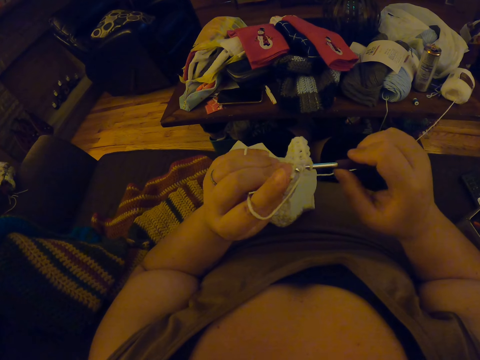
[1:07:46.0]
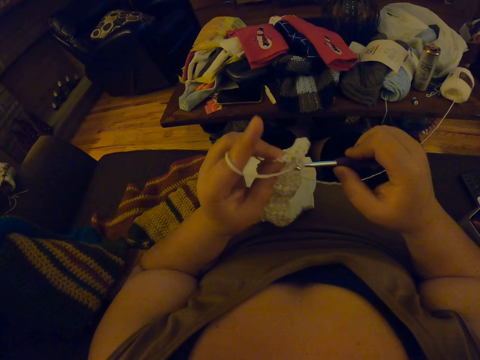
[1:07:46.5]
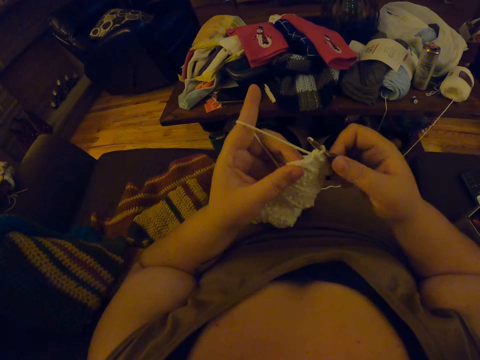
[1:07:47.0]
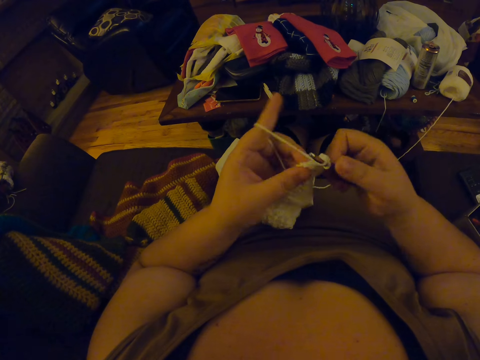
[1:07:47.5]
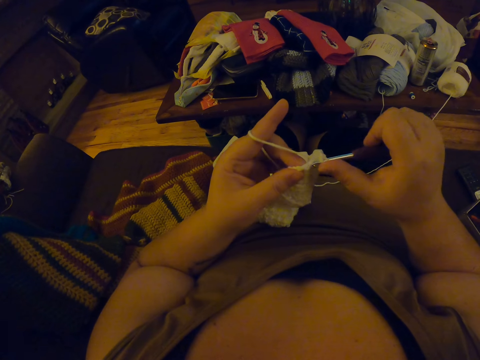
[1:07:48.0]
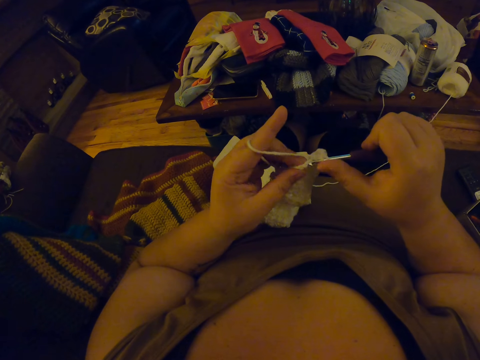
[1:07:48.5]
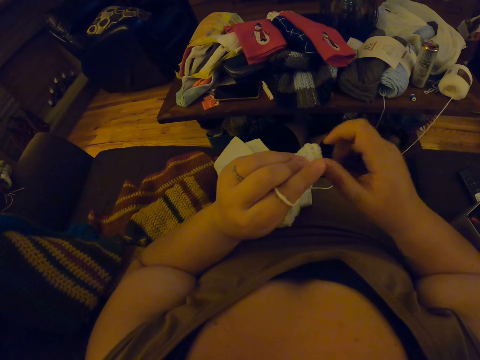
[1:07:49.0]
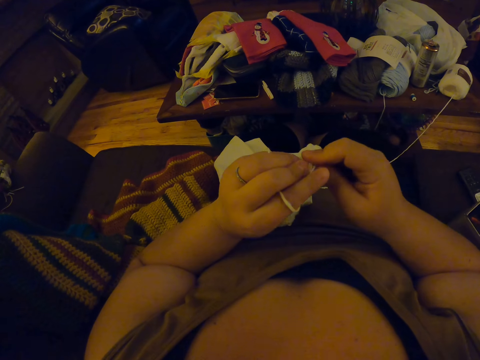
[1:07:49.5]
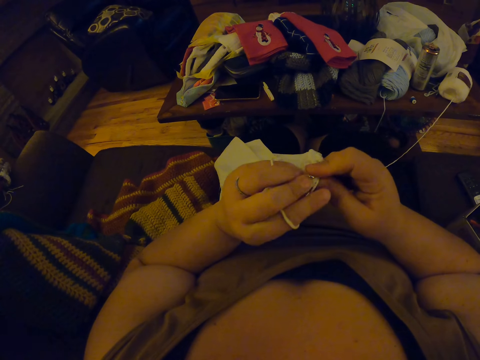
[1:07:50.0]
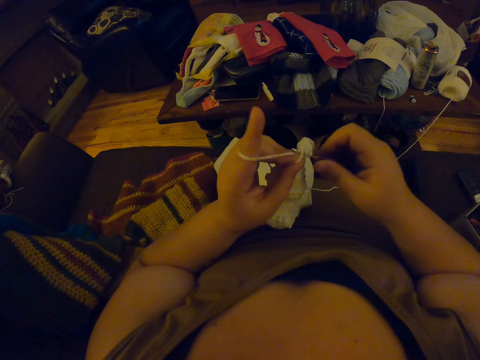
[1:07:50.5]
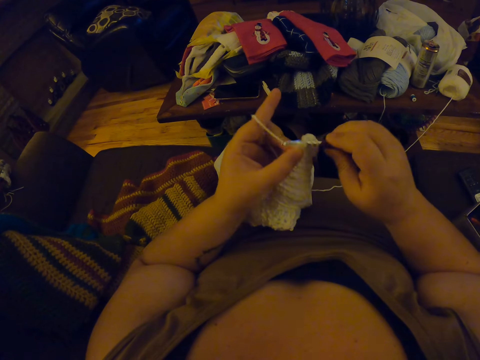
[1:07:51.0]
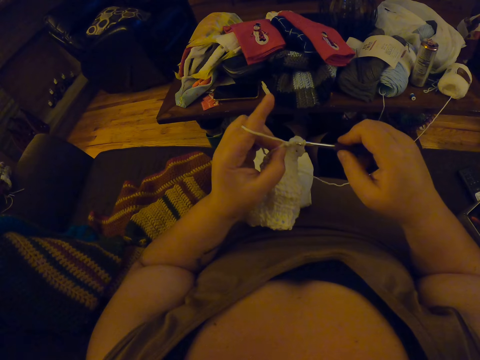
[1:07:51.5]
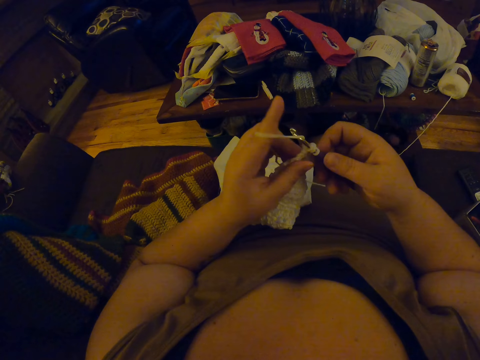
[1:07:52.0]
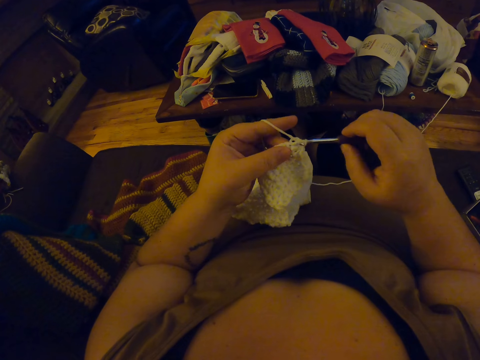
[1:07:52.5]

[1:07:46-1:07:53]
The camera wearer continues crocheting.

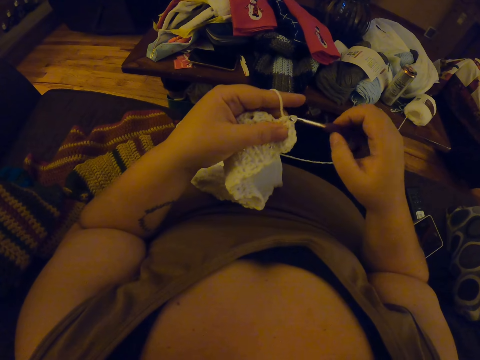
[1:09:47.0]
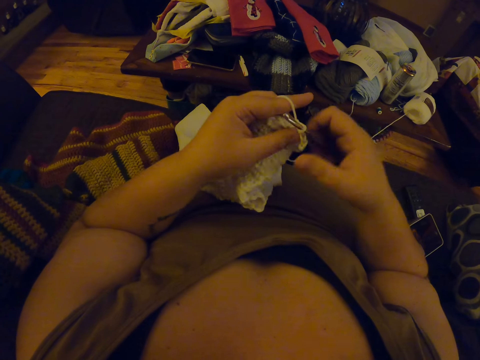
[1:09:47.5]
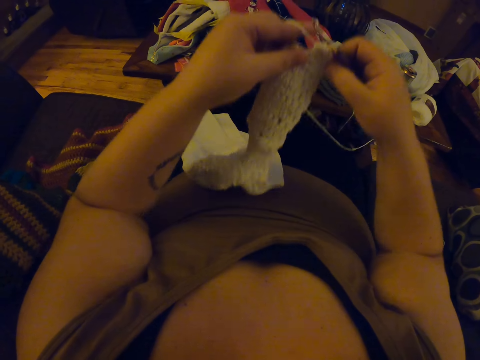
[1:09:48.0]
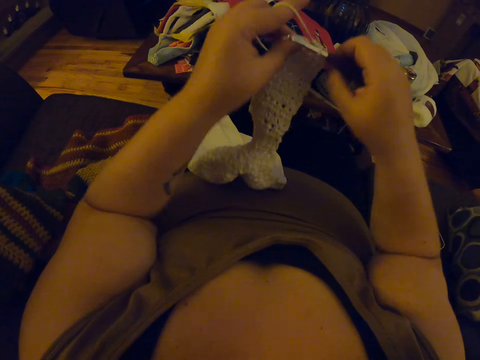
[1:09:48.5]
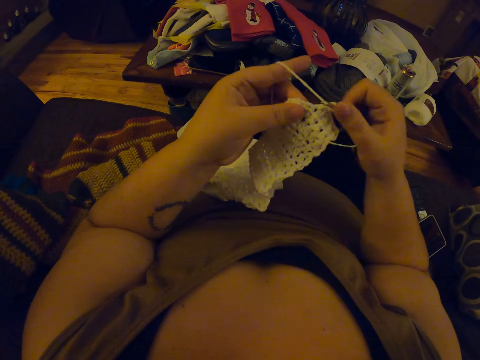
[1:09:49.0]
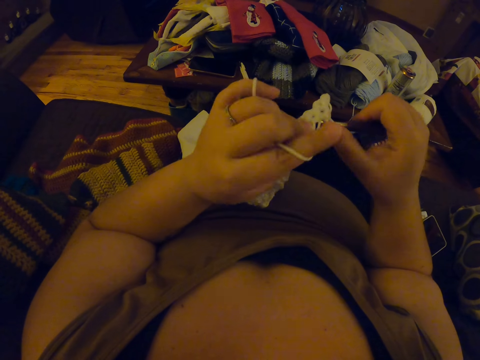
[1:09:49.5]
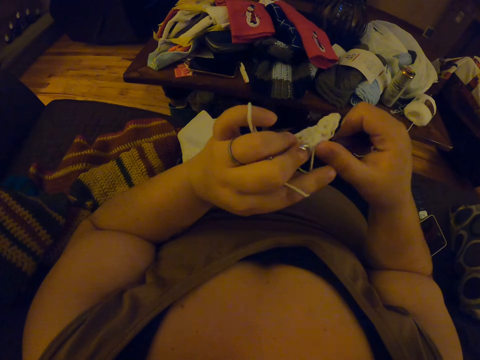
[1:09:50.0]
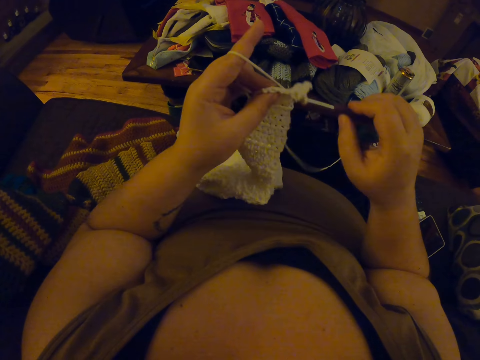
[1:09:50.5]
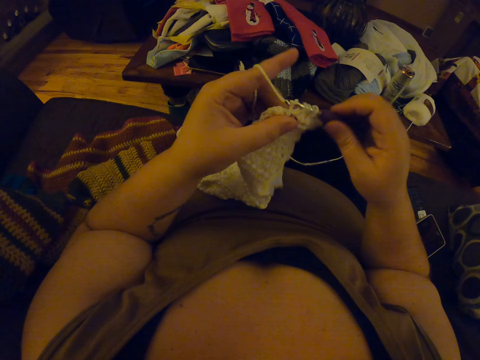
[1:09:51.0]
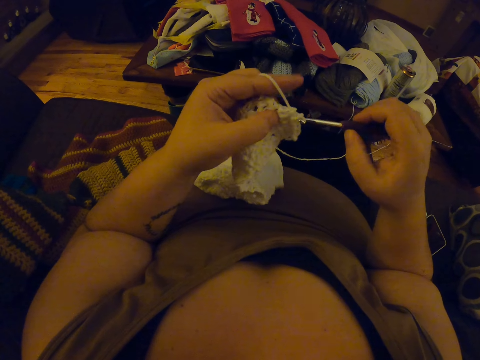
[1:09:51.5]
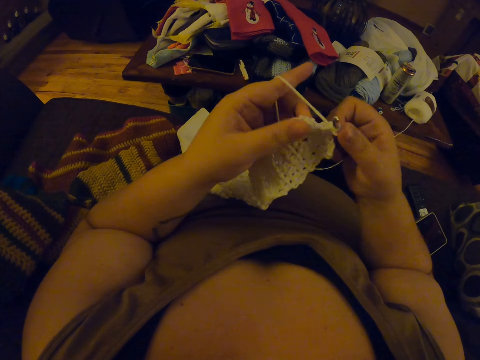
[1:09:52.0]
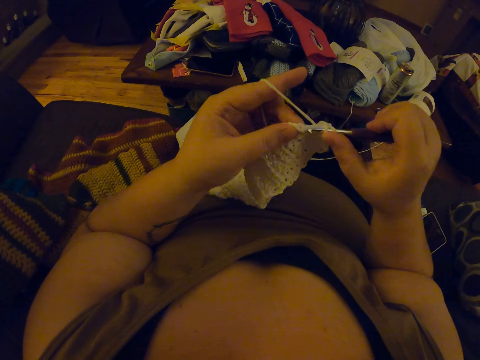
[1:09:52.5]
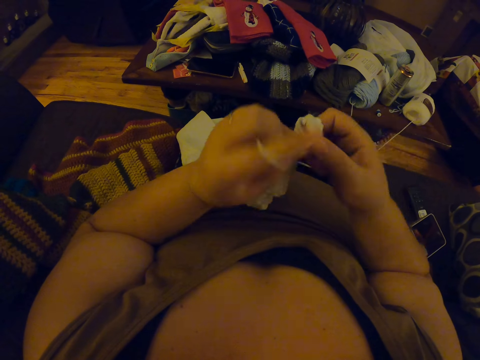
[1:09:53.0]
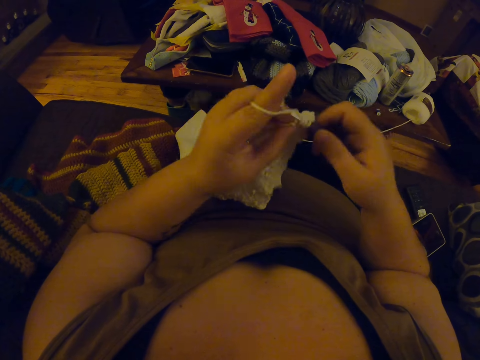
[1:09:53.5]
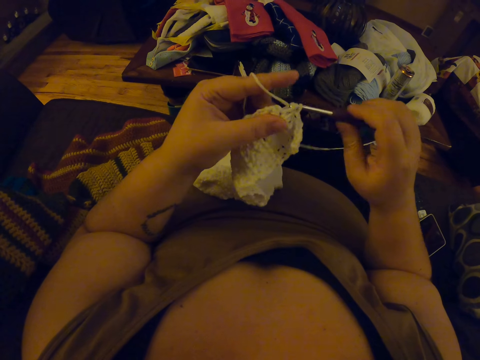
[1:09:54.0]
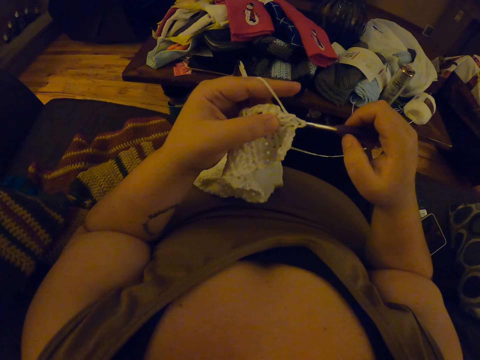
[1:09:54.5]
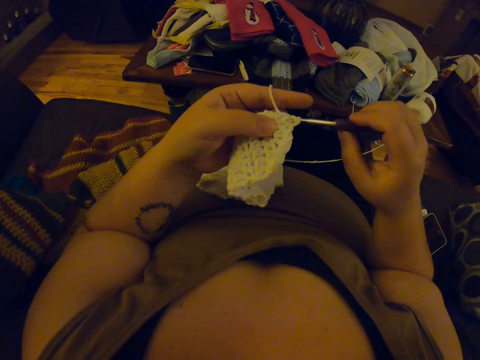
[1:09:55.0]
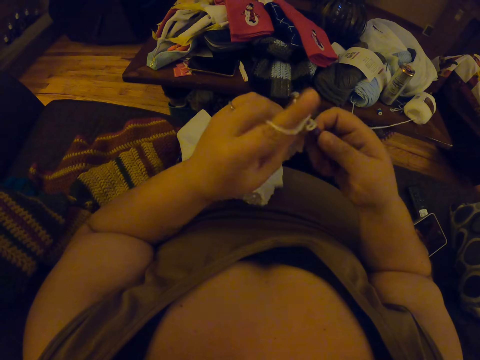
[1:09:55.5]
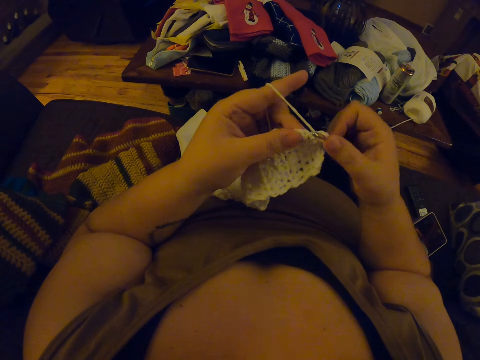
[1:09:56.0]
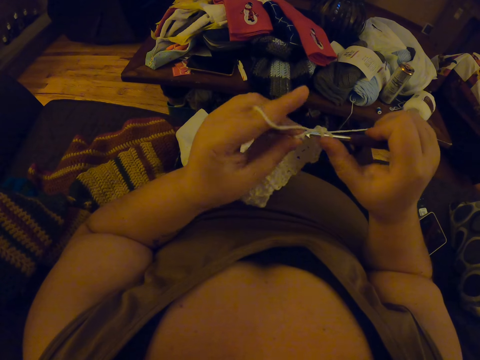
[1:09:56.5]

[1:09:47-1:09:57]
The camera wearer adjusts the yarn. They continue crocheting.
